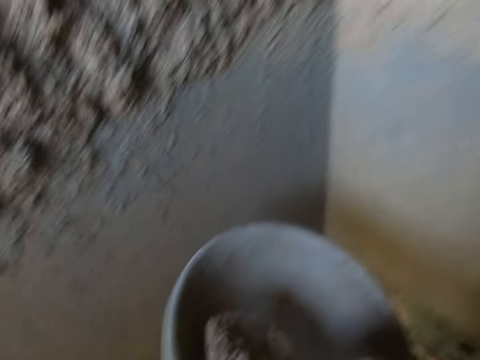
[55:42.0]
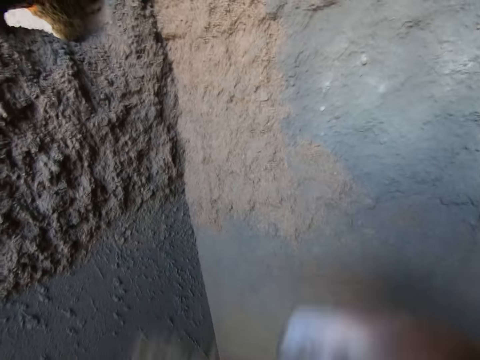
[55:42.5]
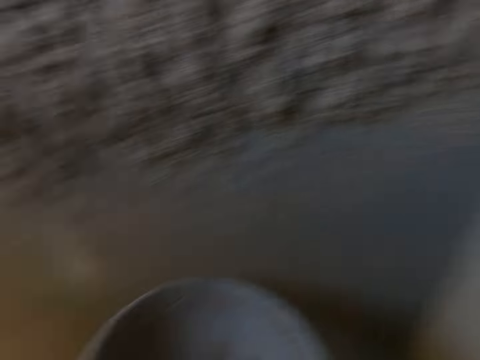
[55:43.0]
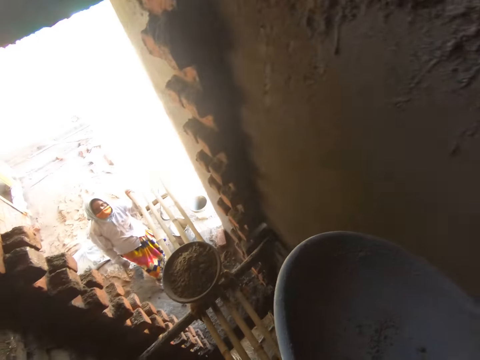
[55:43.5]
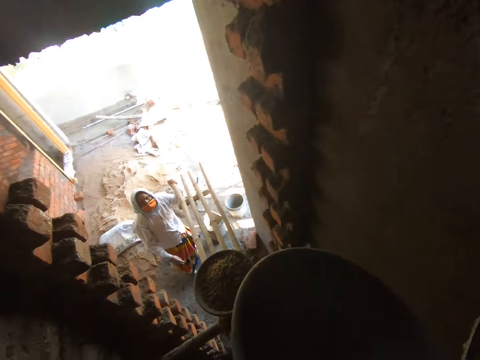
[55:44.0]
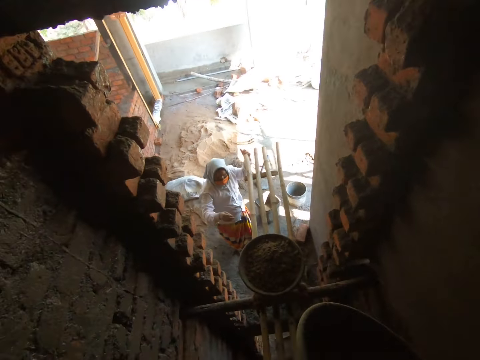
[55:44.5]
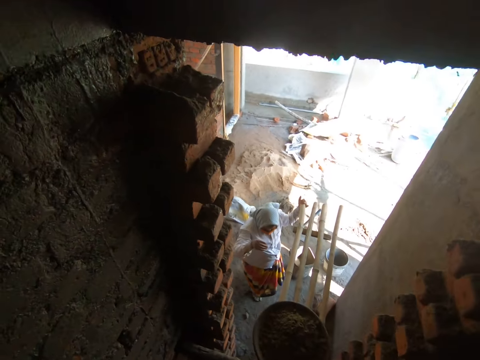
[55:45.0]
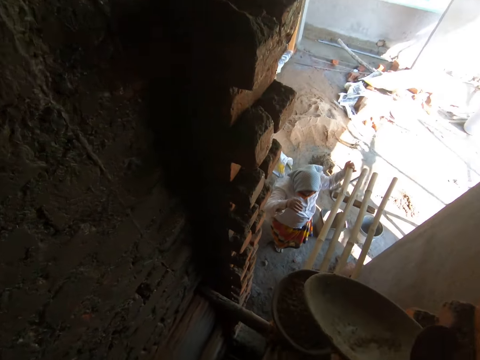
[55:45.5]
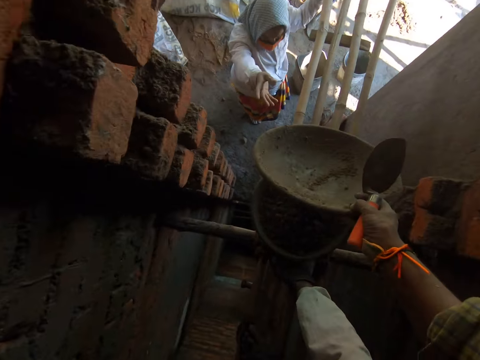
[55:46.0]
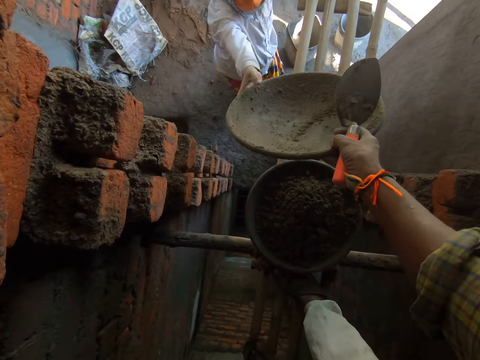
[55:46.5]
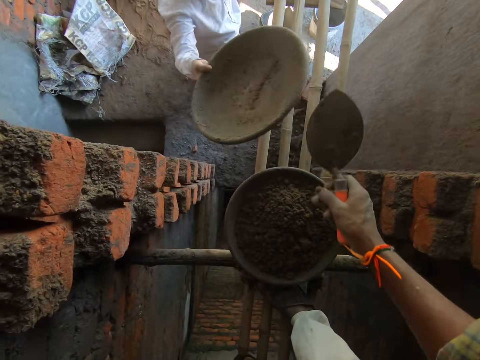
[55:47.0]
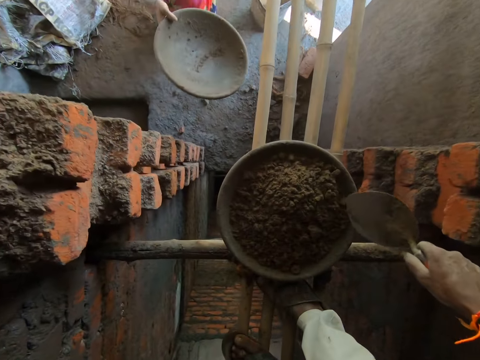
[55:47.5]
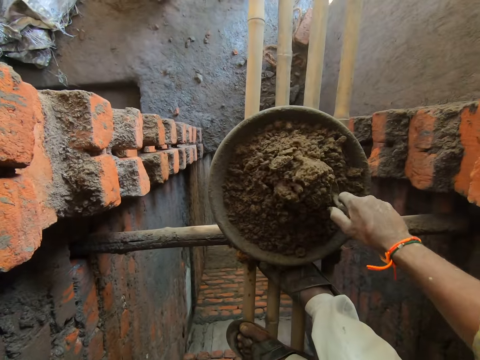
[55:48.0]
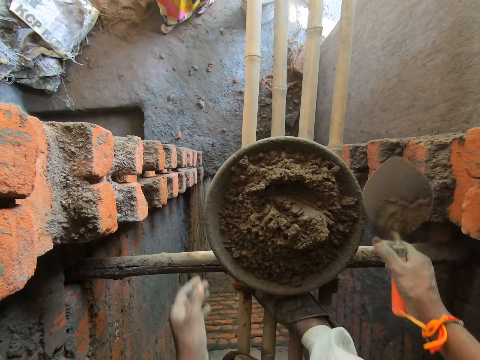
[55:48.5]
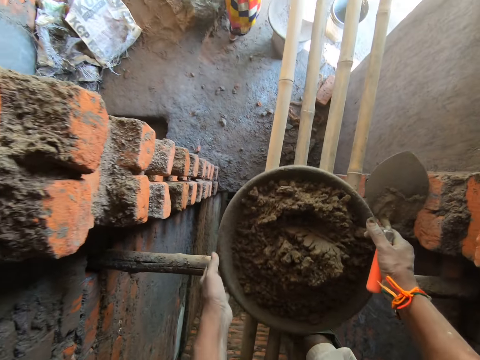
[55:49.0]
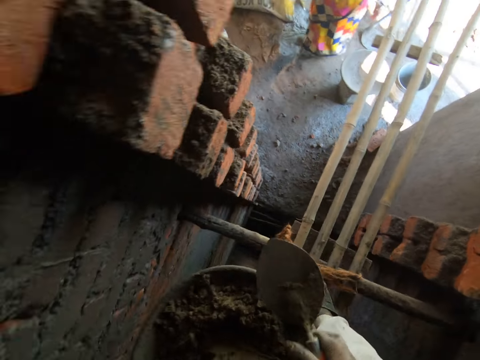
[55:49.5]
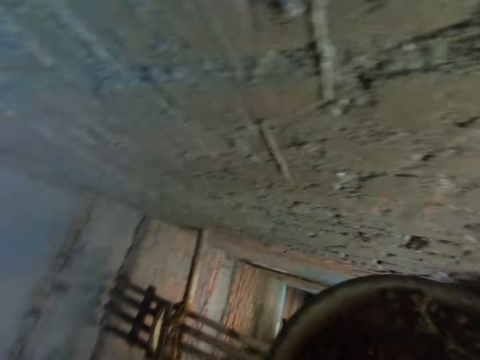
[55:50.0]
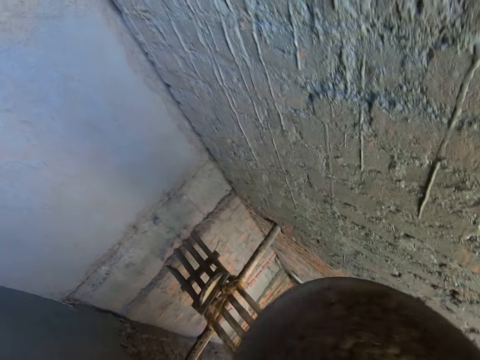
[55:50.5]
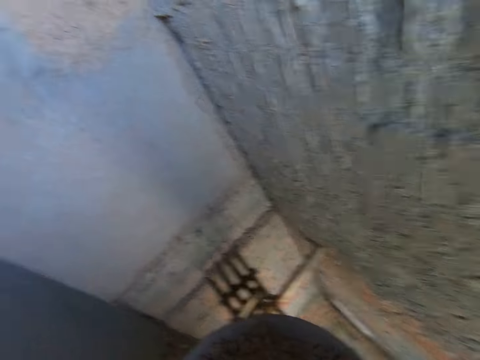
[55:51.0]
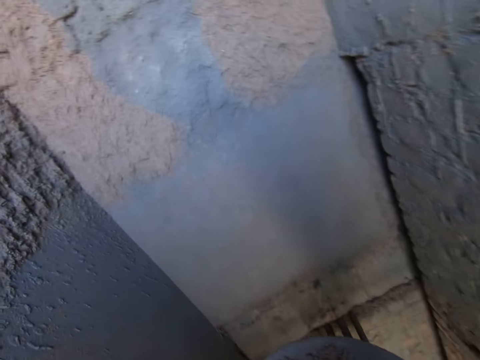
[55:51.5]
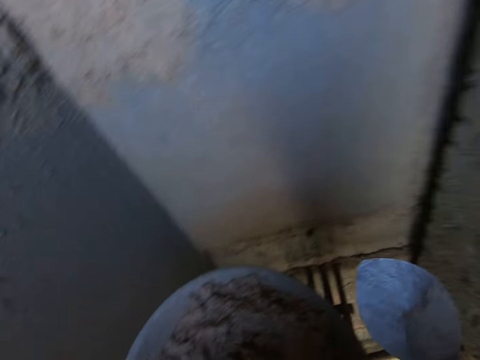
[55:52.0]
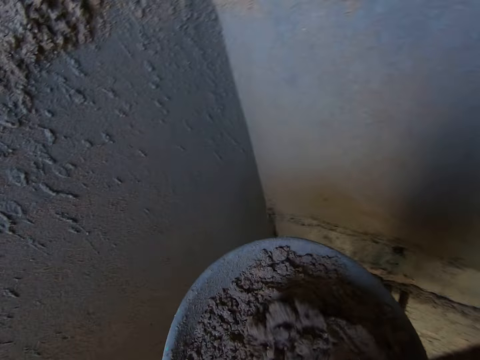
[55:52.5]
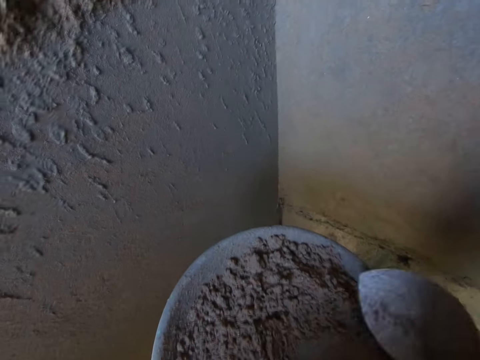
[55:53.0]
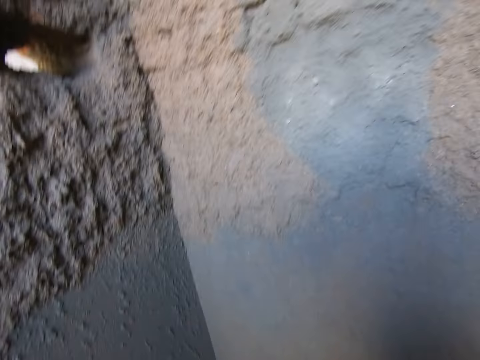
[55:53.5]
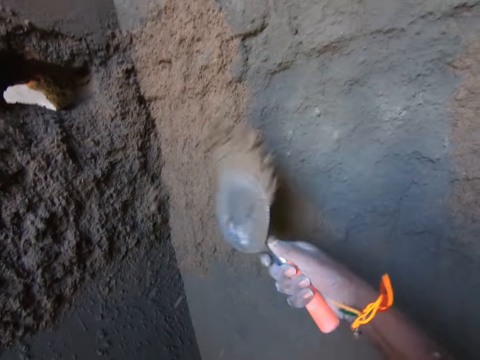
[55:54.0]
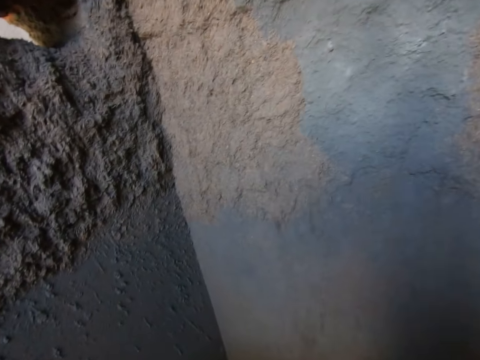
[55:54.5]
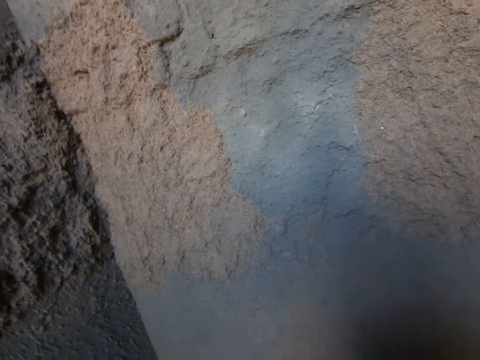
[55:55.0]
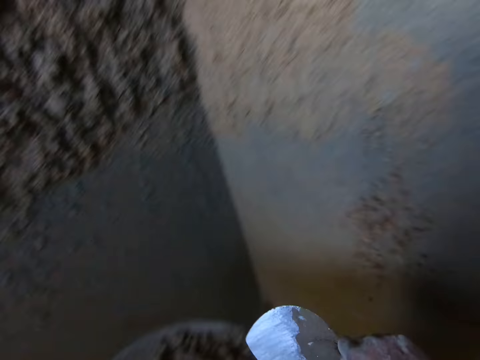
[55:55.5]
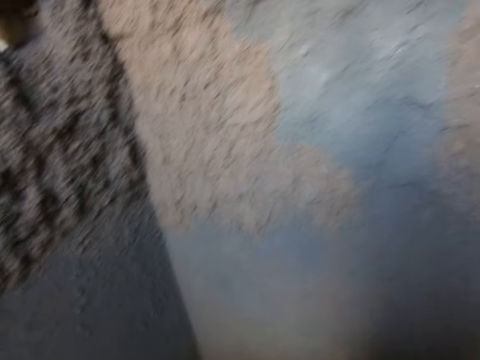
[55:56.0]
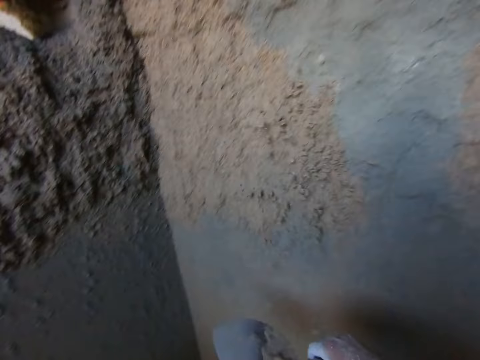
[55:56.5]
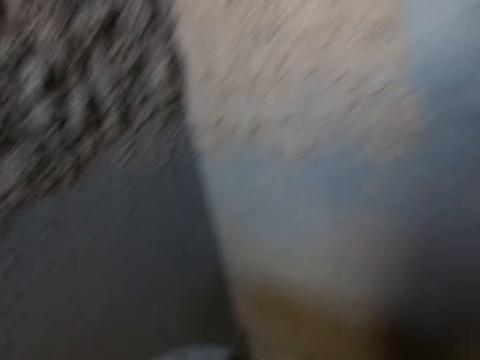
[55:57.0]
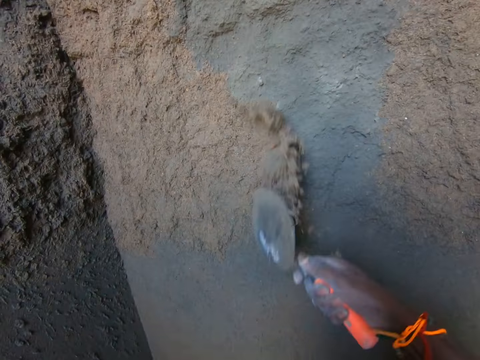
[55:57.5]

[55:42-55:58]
The camera wearer pours the sand or cement on the wall with the trowel in his right hand. The woman interacts with the camera wearer. The camera wearer turns around. He passes the head pan from his left hand to his right hand. He looks at the woman. The woman collects the head pan from the camera wearer with her right hand. The camera wearer gives the woman the head pan. He mixes some sand in the head pan on the bamboo scaffolding with the trowel in his right hand. He slides the trowel in the cement, and removes the trowel from the cement. He picks the head pan from the bamboo scaffolding with both hands. He turns around. He holds the head pan with his left hand. He looks at the head pan. He mixes the sand in the head pan with the trowel in his right hand. He packs the sand from the head pan with the trowel in his right hand. He looks at the wall. He pours the sand on the wall with the trowel in his right hand. He packs the sand from the head pan with the trowel in his right hand. He pours the sand on the wall with the trowel in his right hand. He packs the sand from the head pan with the trowel in his right hand. He looks at the head pan. He looks at the wall. He pours the sand on the wall with the trowel in his right hand. He packs the sand from the head pan with the trowel in his right hand. He looks at the head pan. He looks at the wall. He pours the sand on the wall with the trowel in his right hand.

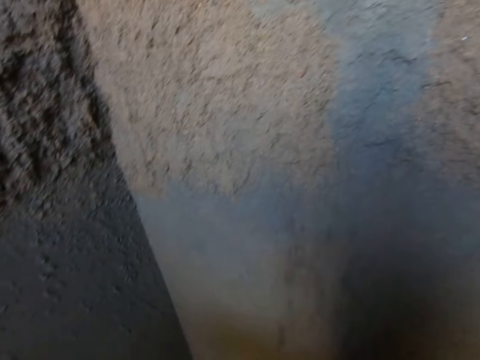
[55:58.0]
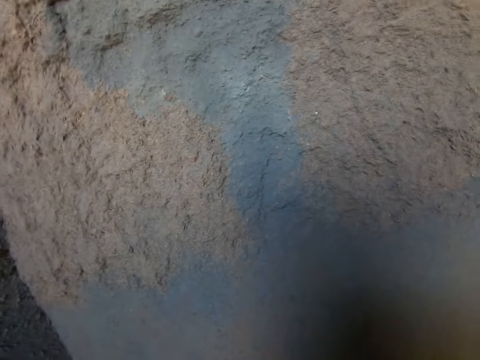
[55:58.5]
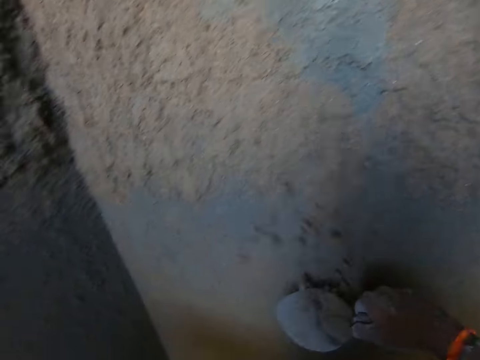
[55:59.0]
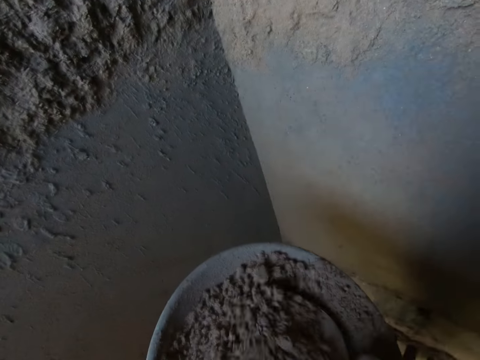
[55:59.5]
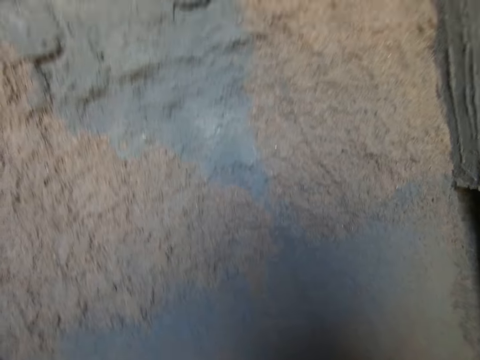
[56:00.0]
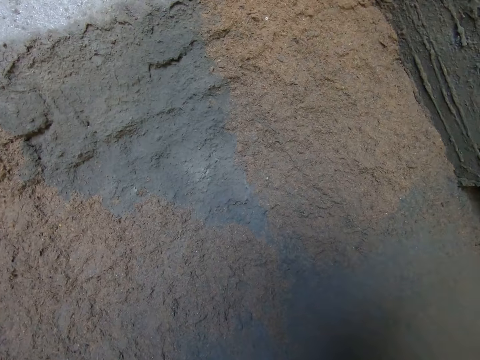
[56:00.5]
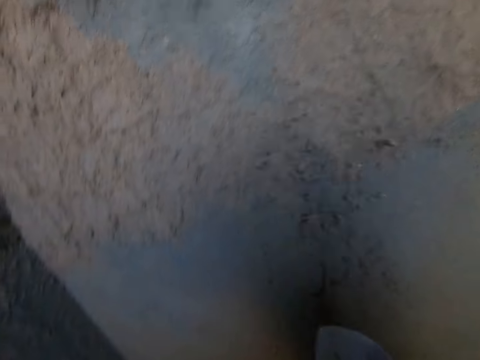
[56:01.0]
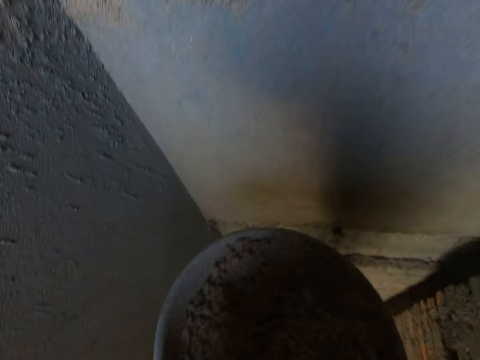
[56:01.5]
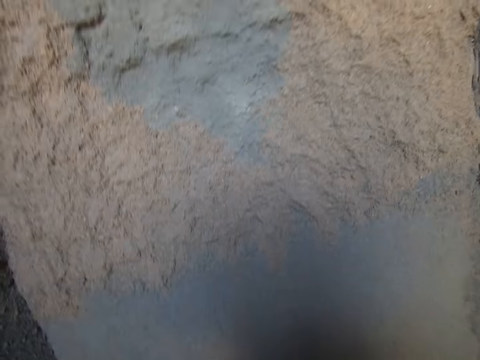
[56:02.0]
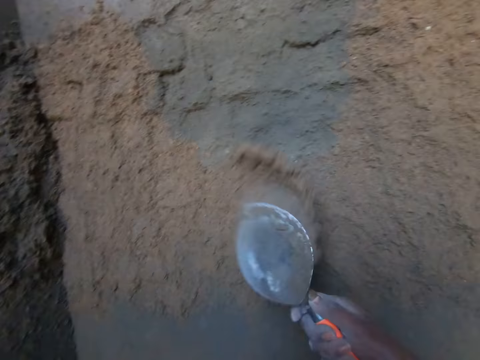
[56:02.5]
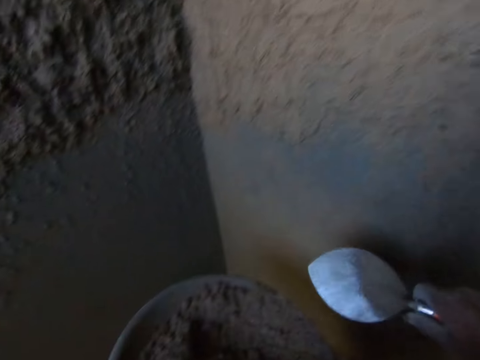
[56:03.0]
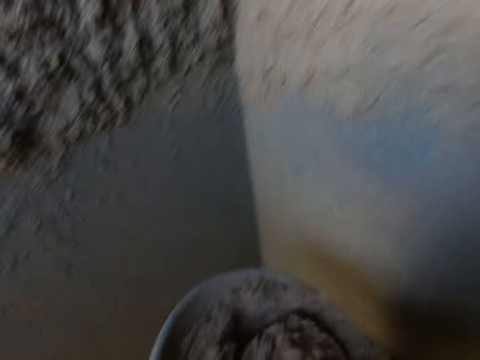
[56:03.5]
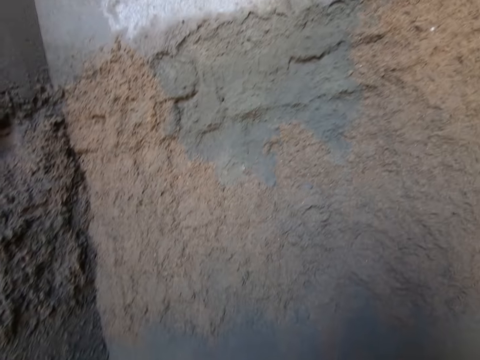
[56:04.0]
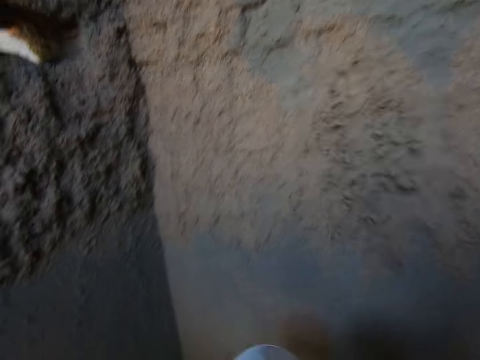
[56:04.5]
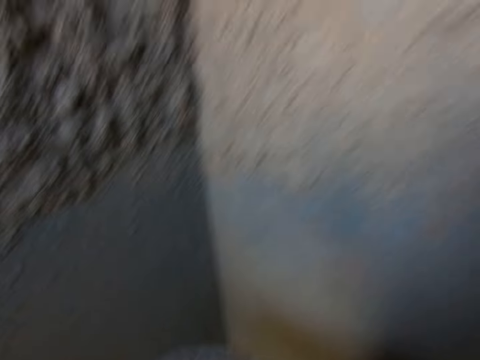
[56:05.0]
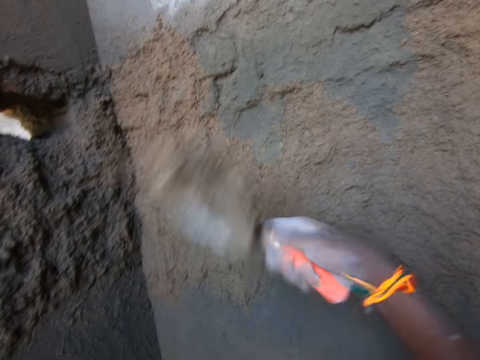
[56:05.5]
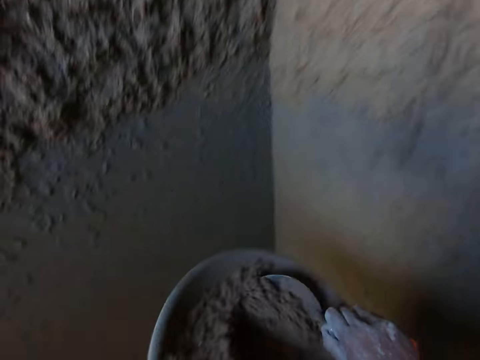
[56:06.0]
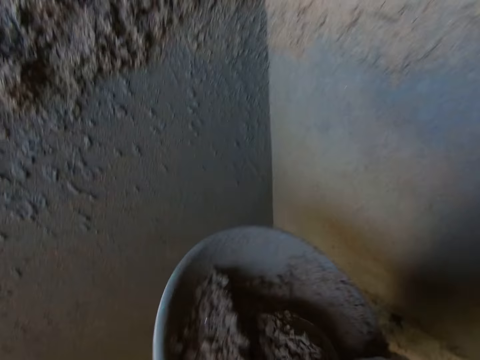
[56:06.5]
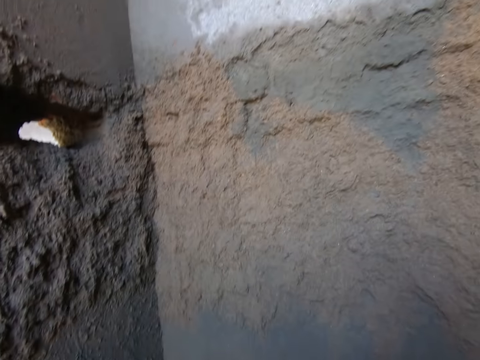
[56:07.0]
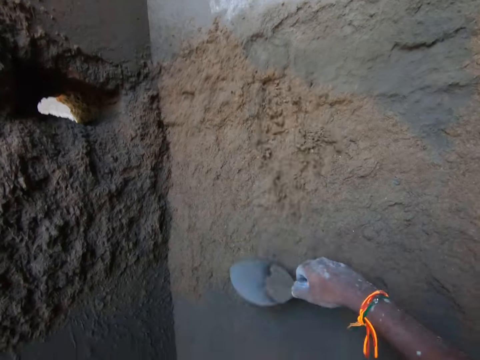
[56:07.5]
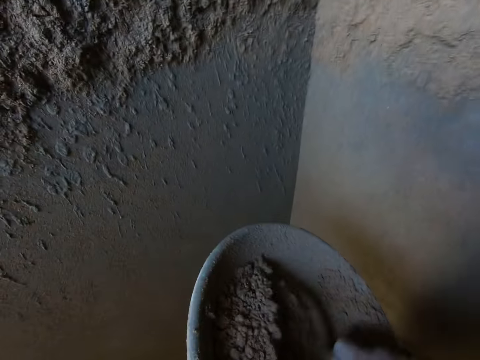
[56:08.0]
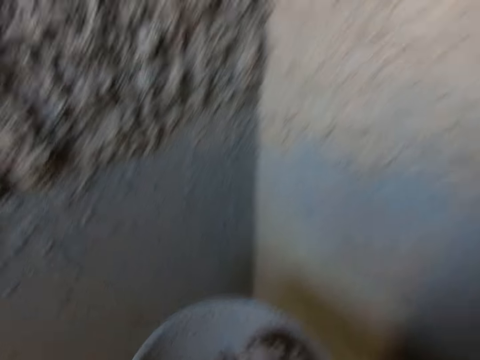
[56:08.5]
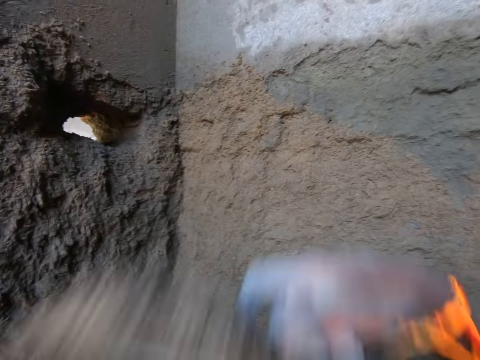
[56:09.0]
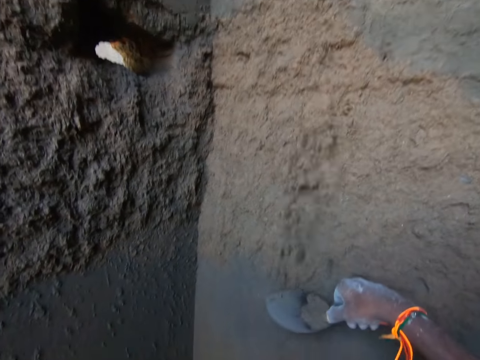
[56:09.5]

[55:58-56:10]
The camera wearer packs the sand from the head pan with the trowel in his right hand. He pours the sand on the wall with the trowel in his right hand. He snatches the sand from the wall with the trowel in his right hand. He packs the sand from the head pan with the trowel in his right hand. He looks at the head pan. He pours the sand on the wall with the trowel in his right hand. He looks at the wall. He packs the sand from the head pan with the trowel in his right hand. He looks at the head pan. He looks at the wall. He pours the sand on the wall with the trowel in his right hand. He packs the sand from the head pan with the trowel in his right hand. He looks at the head pan. He looks at the wall. He pours the sand on the wall with the trowel in his right hand. He packs the sand from the head pan with the trowel in his right hand. He looks at the head pan. He looks at the wall. He pours the sand on the wall with the trowel in his right hand. He packs the sand from the head pan with the trowel in his right hand. He looks at the head pan. He looks at the wall. He pours the sand on the wall with the trowel in his right hand. He packs the sand from the head pan with the trowel in his right hand. He looks at the head pan. He looks at the wall. He pours the sand on the wall with the trowel in his right hand. He snatches the sand from the wall with the trowel in his right hand.
